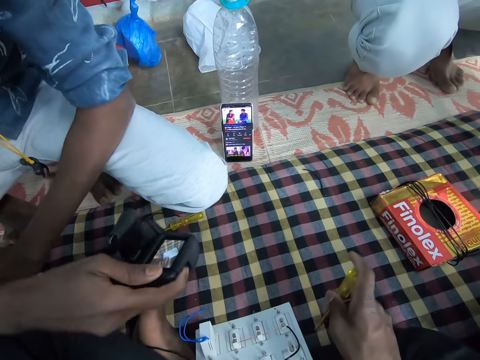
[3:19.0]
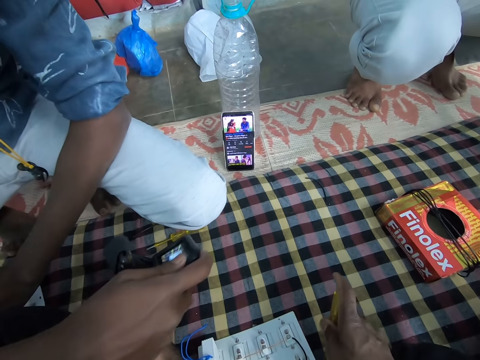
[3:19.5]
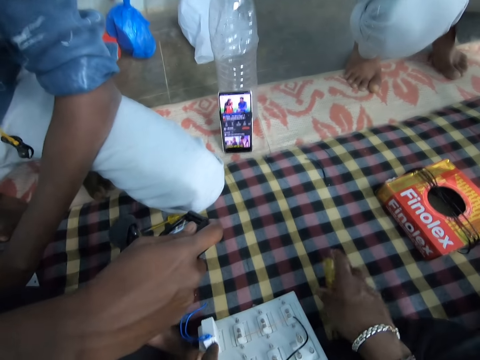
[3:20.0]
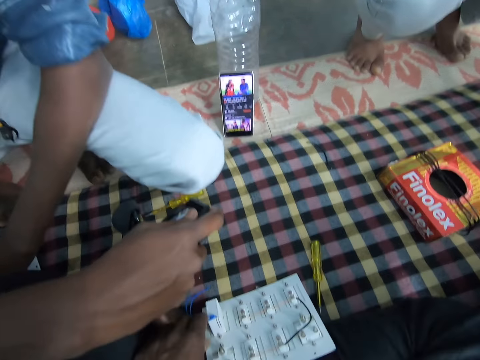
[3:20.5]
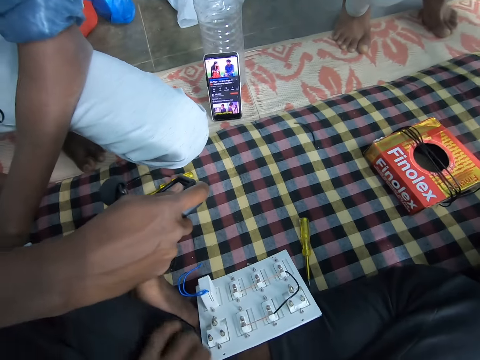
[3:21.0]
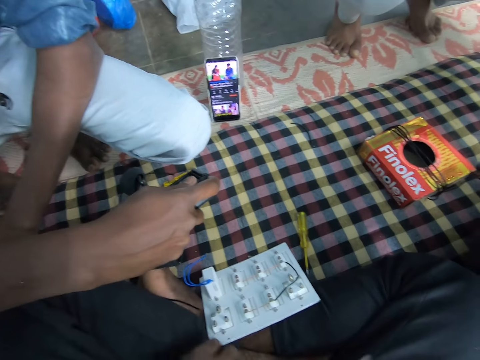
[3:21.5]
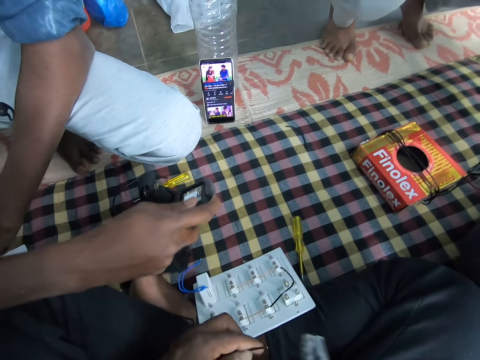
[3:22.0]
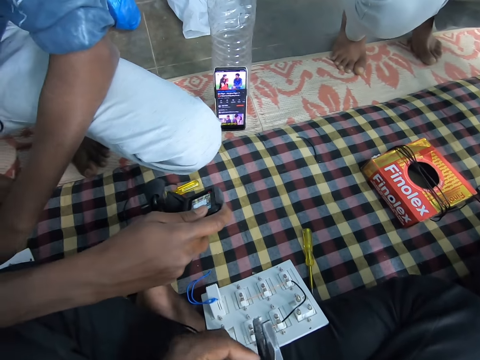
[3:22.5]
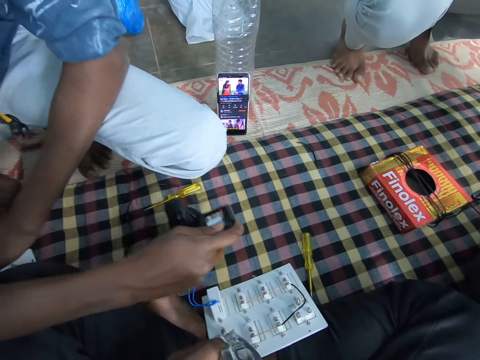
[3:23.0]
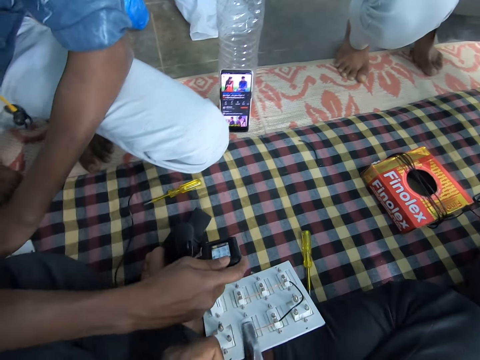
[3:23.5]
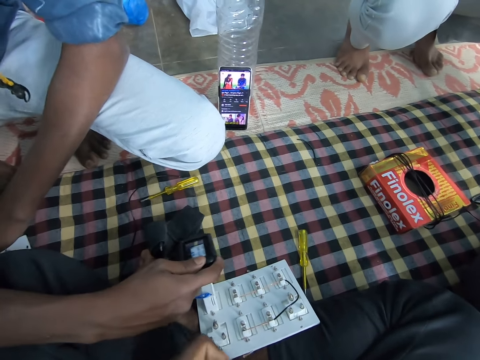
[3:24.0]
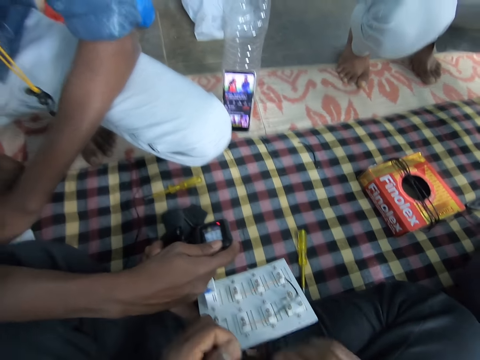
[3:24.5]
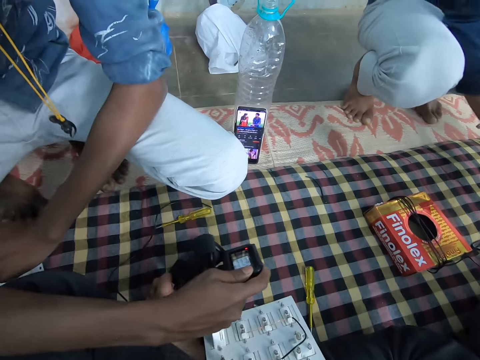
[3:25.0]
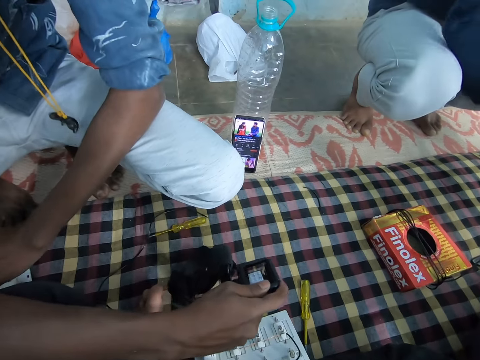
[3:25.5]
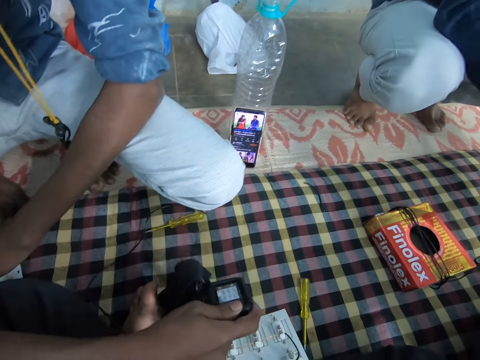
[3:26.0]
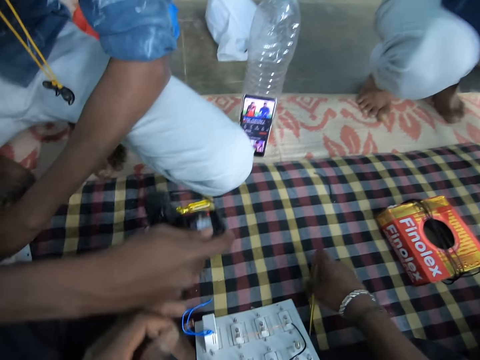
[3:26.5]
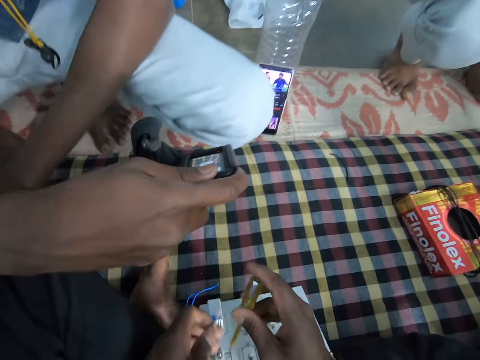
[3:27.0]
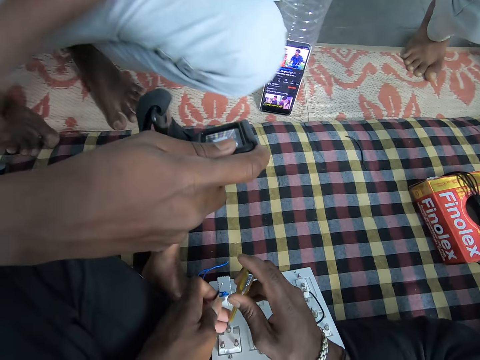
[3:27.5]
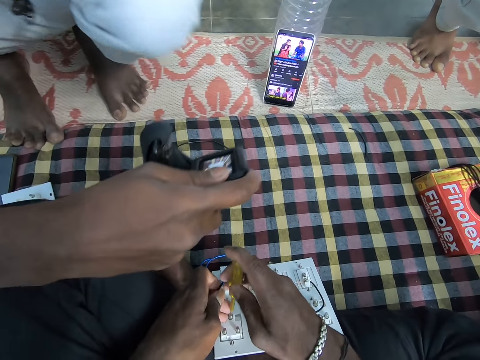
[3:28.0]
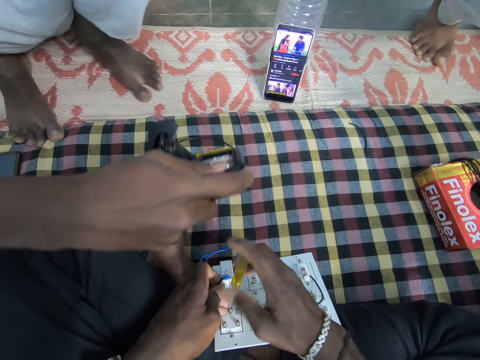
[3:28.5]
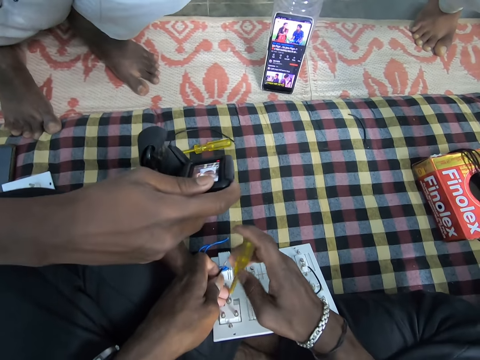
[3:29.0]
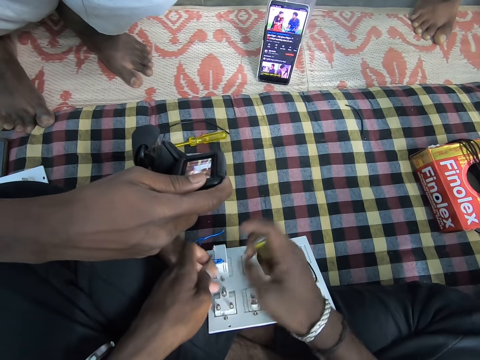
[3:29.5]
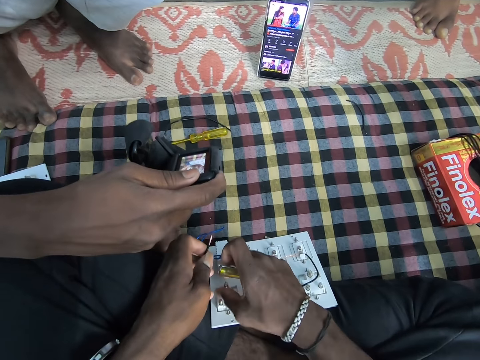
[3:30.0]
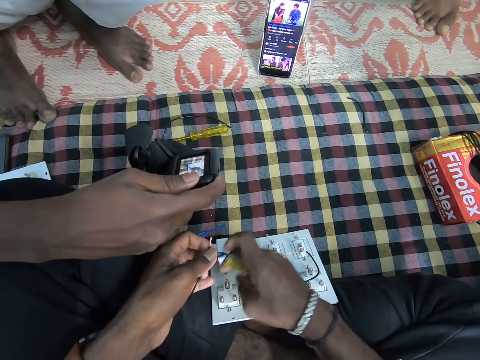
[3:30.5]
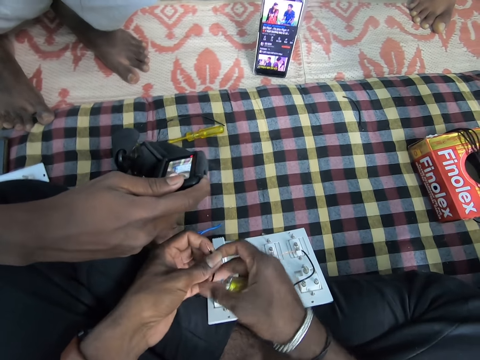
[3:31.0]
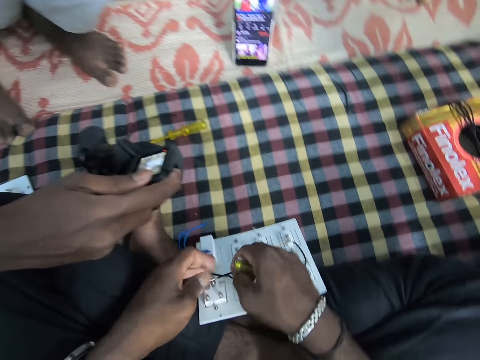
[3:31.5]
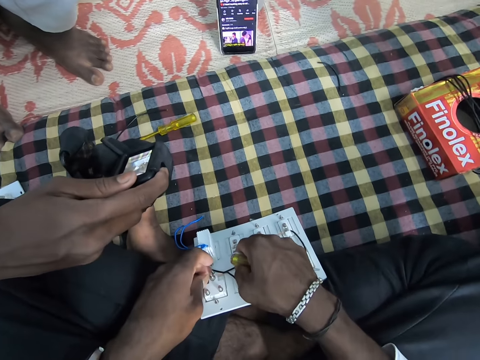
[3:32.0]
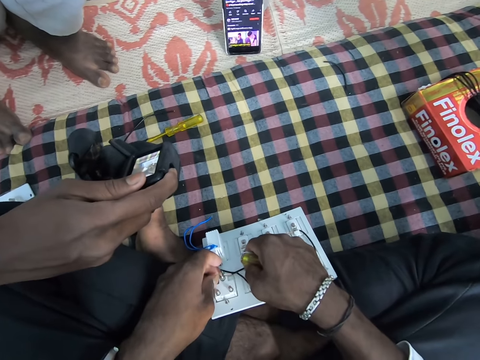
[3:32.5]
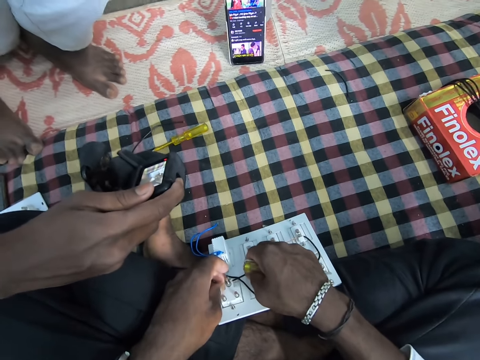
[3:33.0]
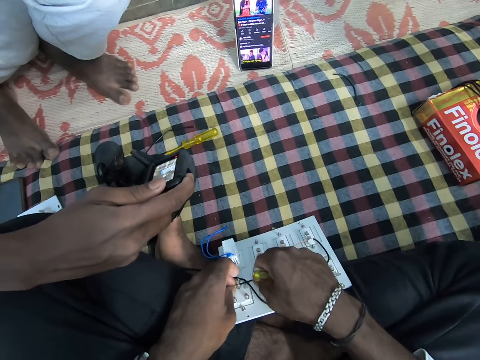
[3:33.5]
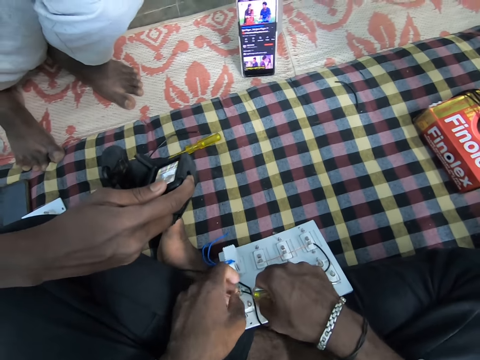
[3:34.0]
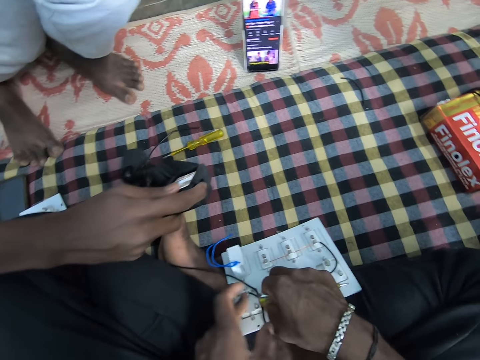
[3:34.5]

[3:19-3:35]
The camera wearer drops the tester in his right hand on the bed. He peels the wire with the pliers in his right hand. He cuts the wire with the pliers. He picks up the tester on the bed with his right hand. He loosens the screws on the socket board with the tester in his right hand. He loosens the screws on the socket board with his right hand. He passes the wire from his left hand to his right hand. He puts the wire on the circuit. He passes the wire through the sockets on the socket board with both hands.

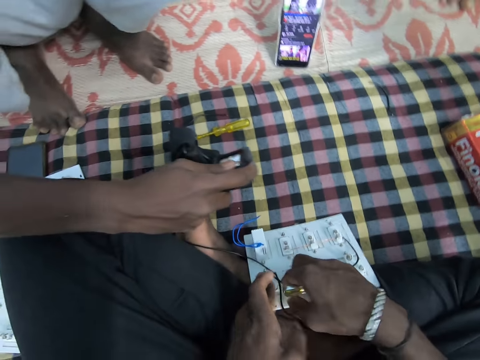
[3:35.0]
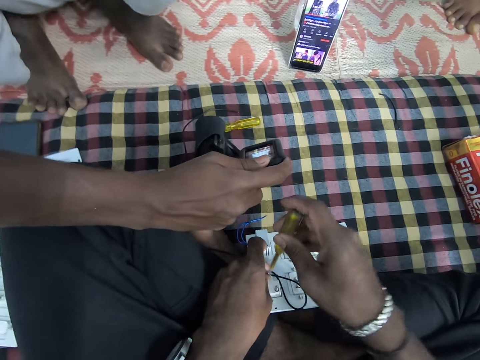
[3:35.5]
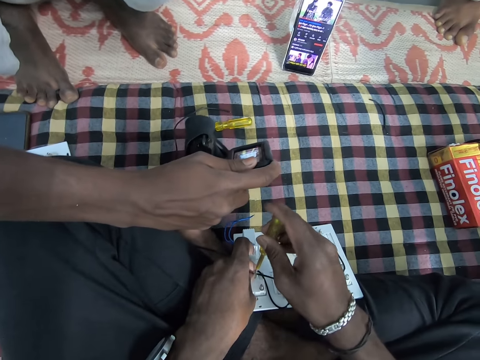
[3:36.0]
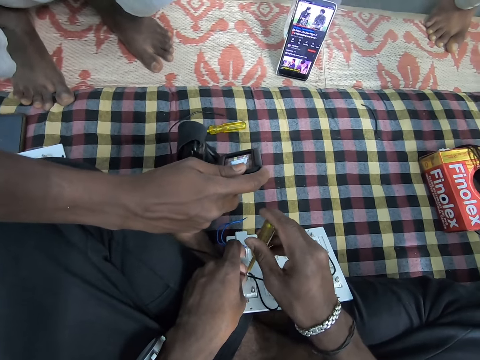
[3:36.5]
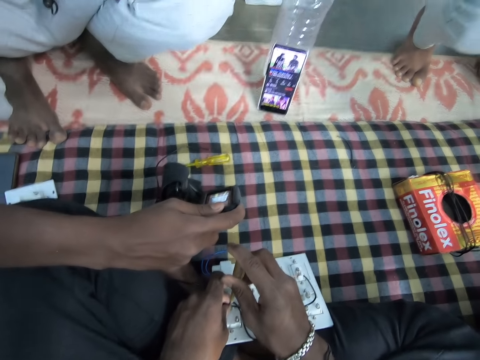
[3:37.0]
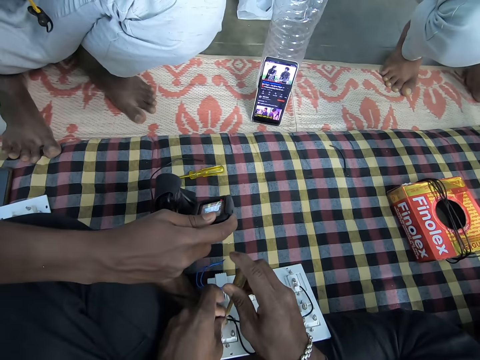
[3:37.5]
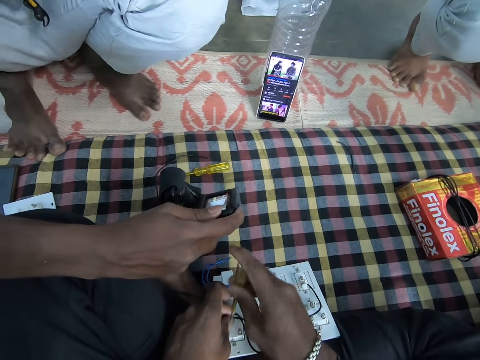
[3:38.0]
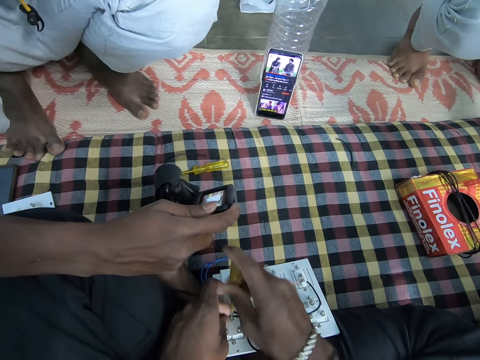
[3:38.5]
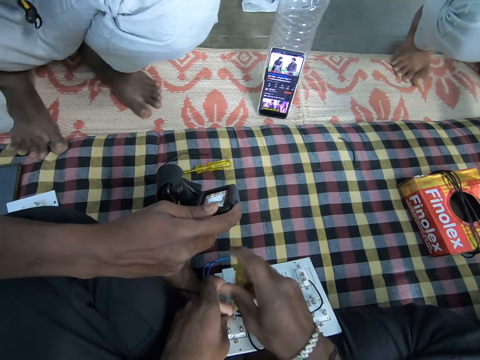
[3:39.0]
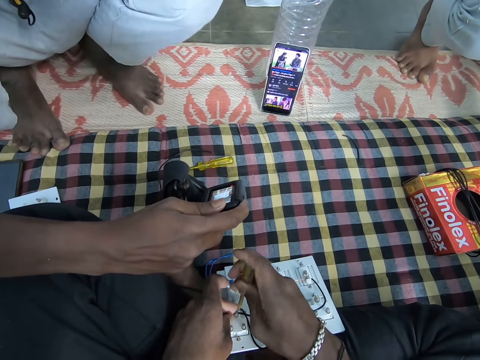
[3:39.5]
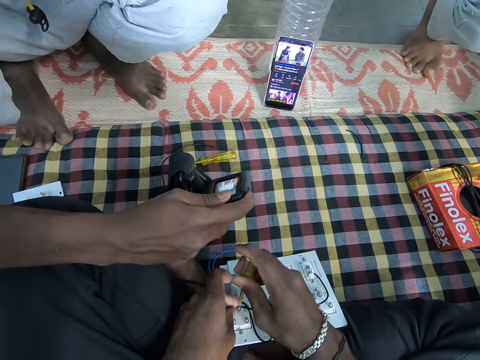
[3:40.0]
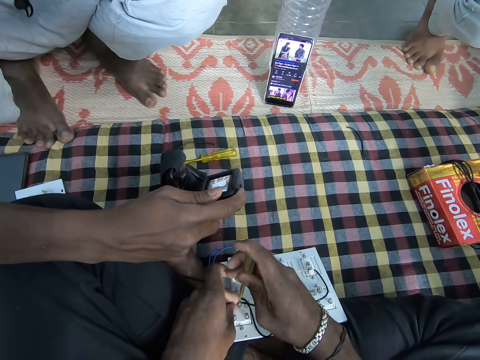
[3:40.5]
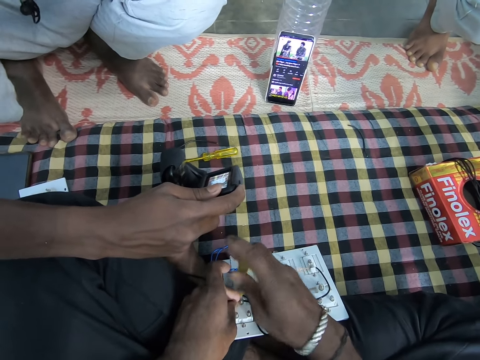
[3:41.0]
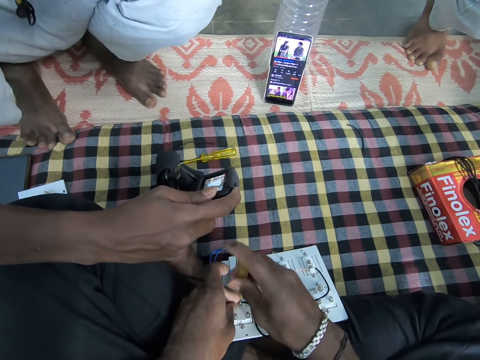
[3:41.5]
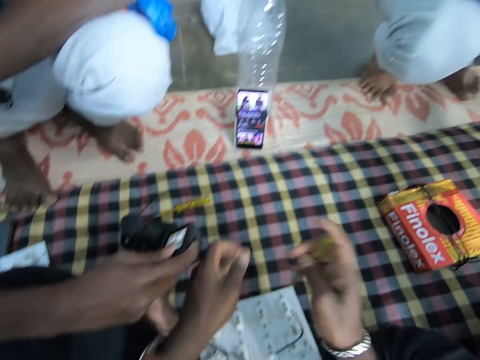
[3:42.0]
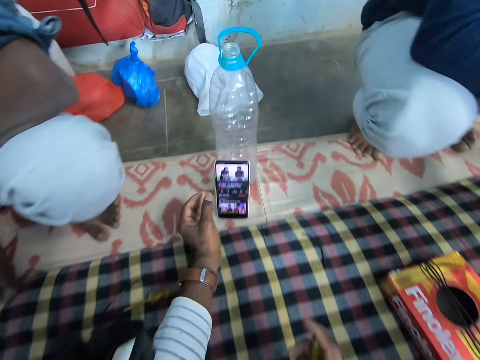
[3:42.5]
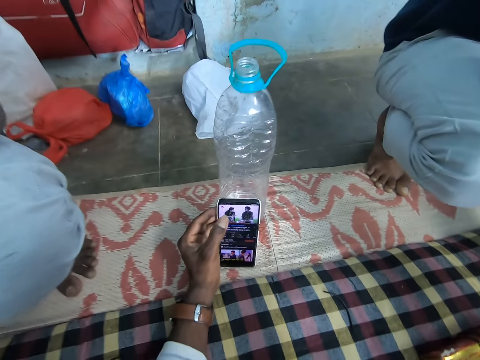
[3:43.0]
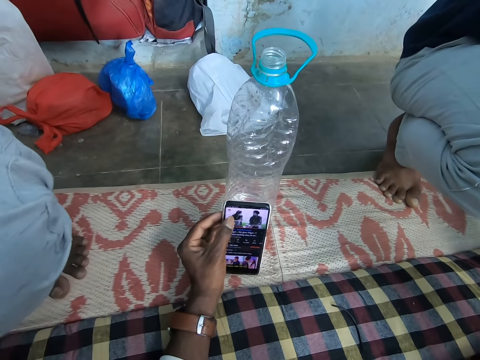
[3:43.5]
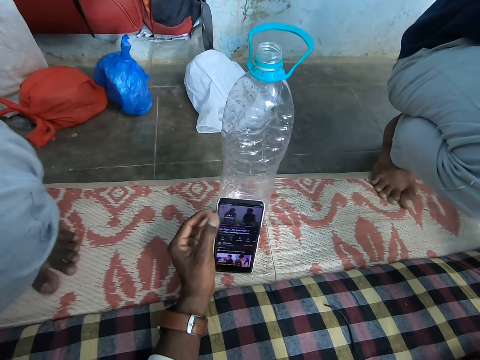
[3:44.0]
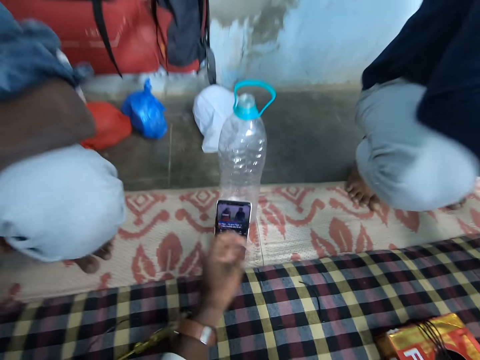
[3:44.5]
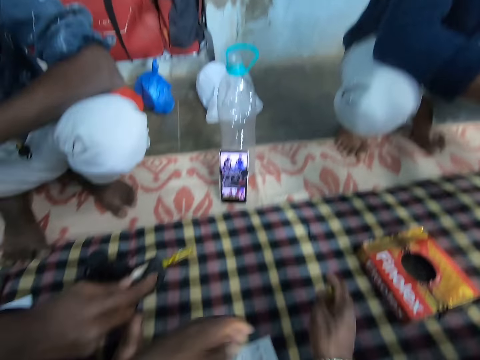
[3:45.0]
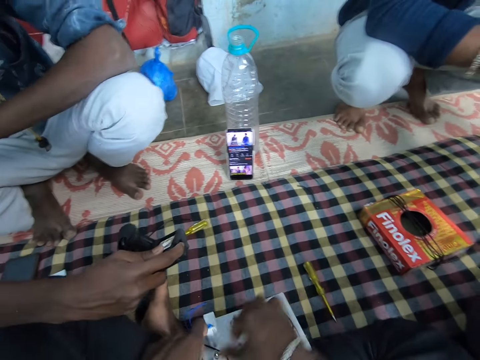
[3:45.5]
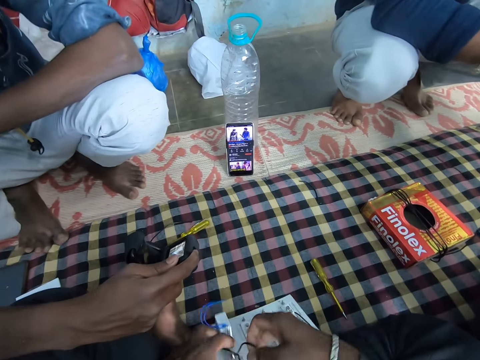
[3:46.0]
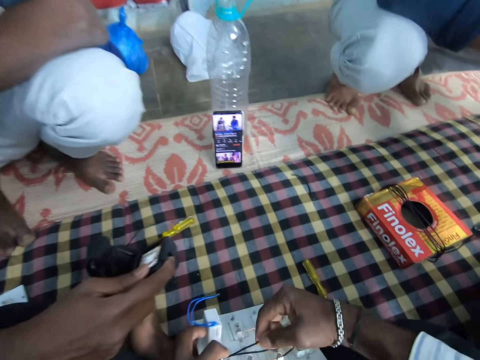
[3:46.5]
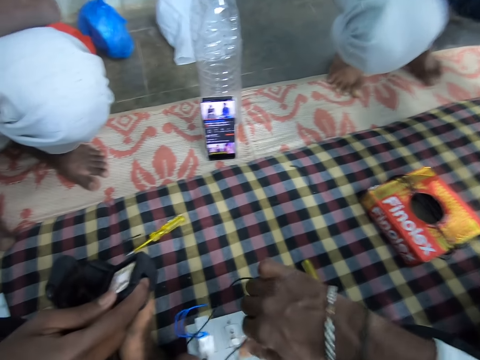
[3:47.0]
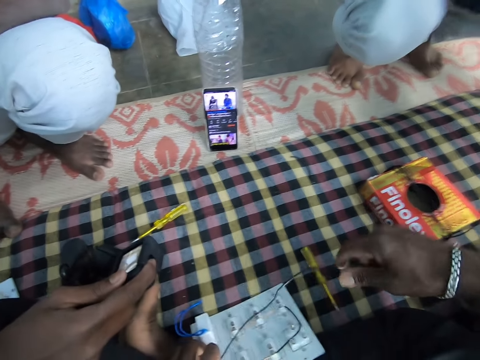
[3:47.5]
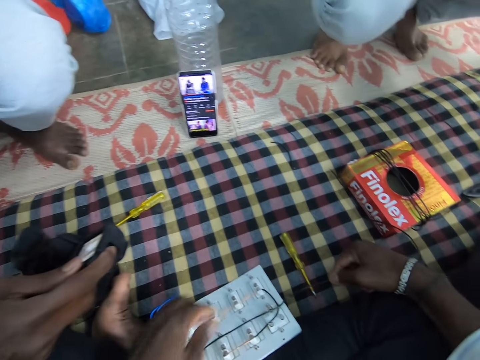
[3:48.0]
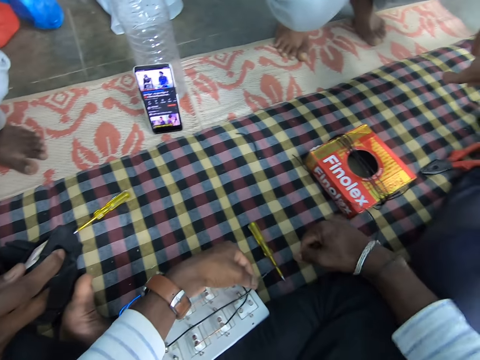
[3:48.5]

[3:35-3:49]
The camera wearer tightens the screws on the socket board with the tester in his right hand. He touches the phone with his left hand. He picks the wire on the socket board with his right hand.
